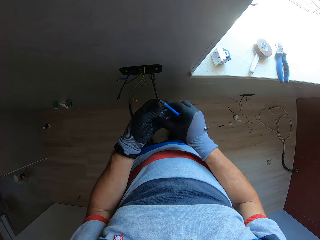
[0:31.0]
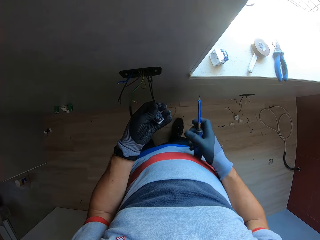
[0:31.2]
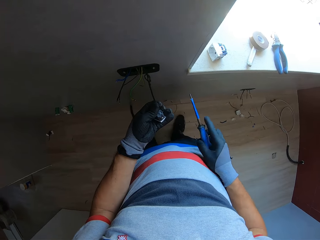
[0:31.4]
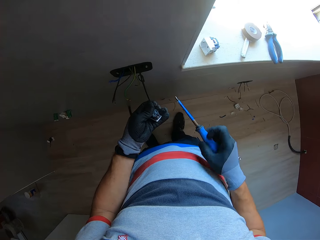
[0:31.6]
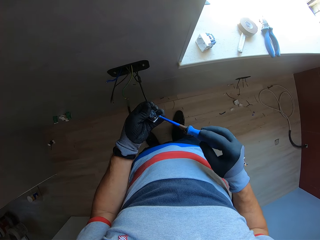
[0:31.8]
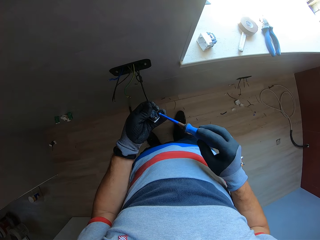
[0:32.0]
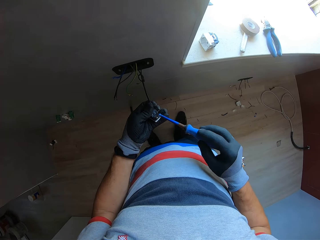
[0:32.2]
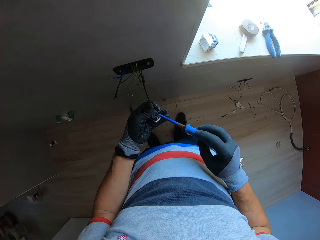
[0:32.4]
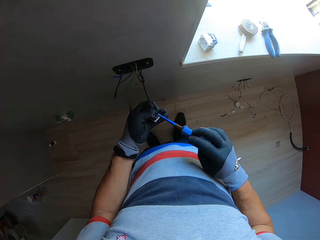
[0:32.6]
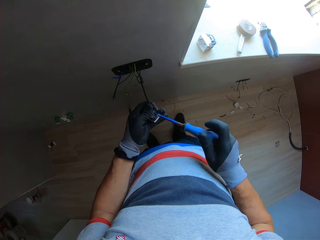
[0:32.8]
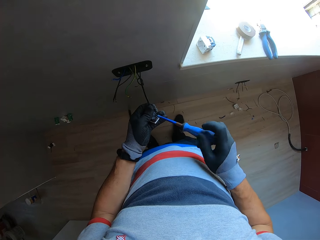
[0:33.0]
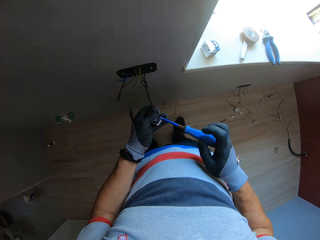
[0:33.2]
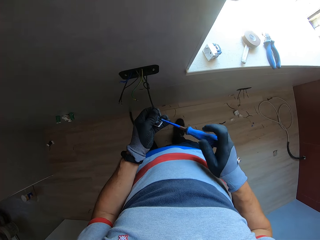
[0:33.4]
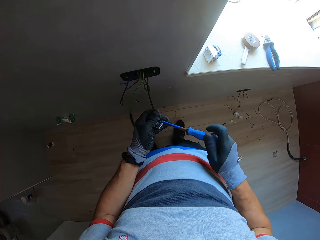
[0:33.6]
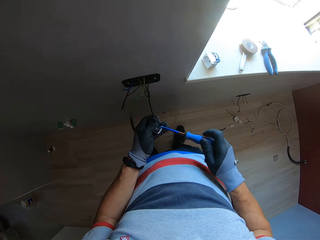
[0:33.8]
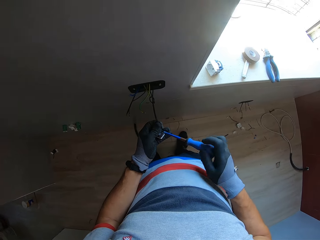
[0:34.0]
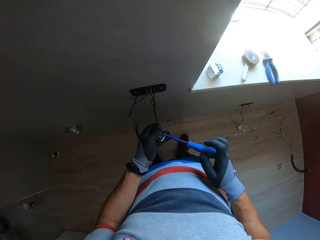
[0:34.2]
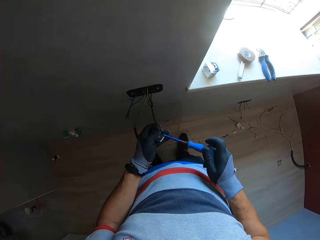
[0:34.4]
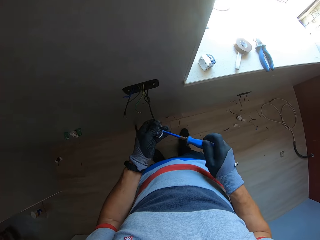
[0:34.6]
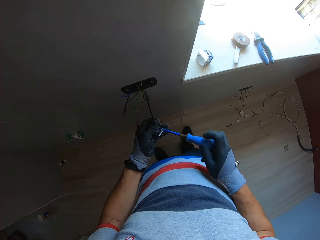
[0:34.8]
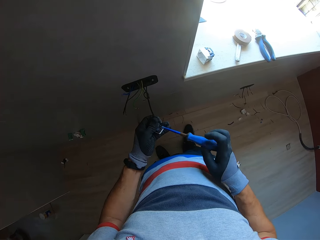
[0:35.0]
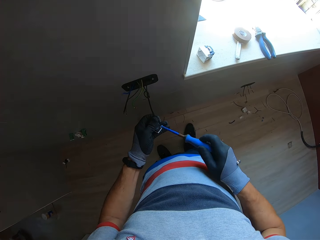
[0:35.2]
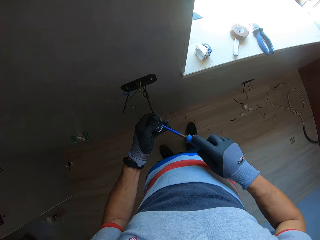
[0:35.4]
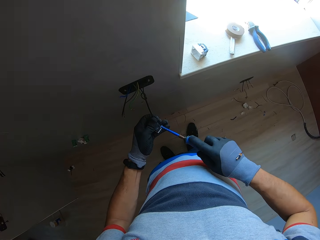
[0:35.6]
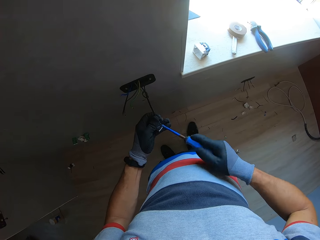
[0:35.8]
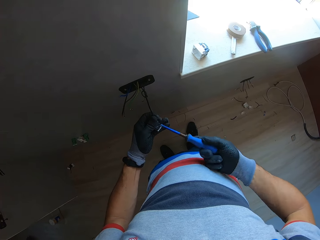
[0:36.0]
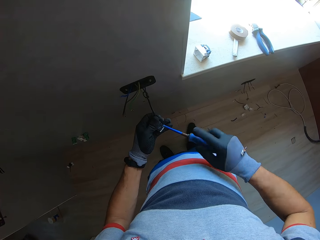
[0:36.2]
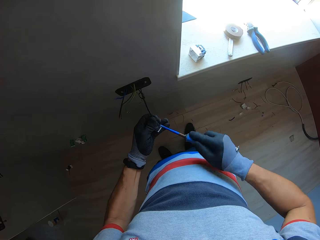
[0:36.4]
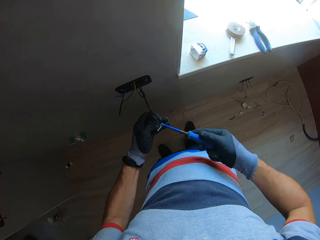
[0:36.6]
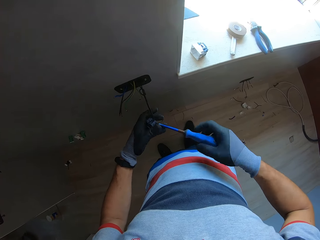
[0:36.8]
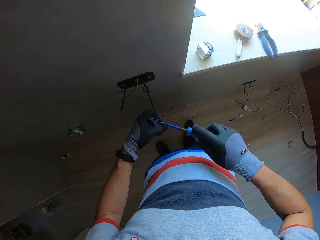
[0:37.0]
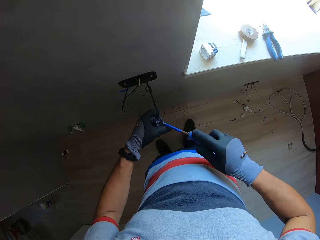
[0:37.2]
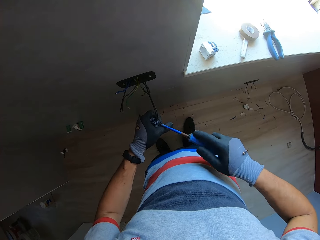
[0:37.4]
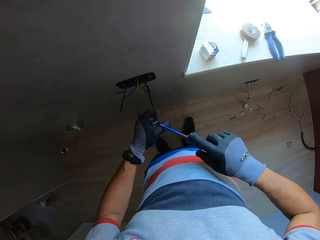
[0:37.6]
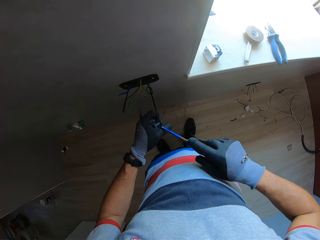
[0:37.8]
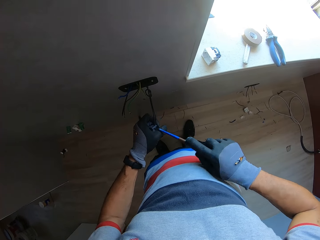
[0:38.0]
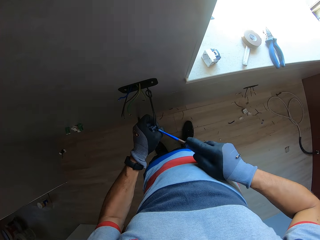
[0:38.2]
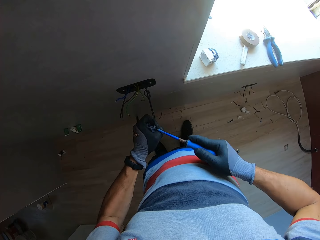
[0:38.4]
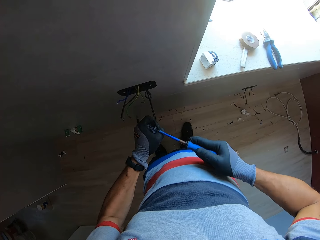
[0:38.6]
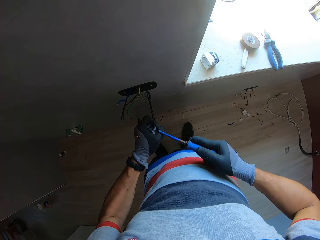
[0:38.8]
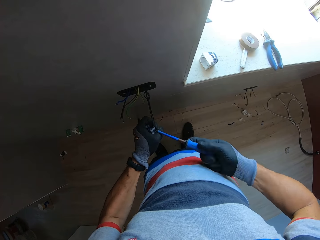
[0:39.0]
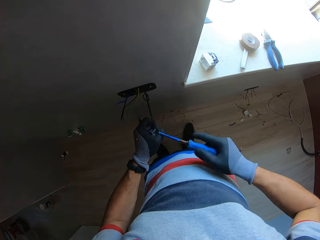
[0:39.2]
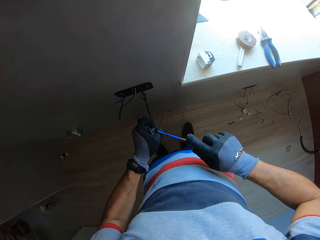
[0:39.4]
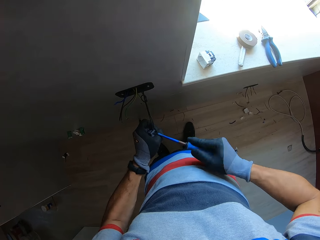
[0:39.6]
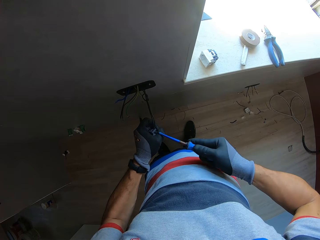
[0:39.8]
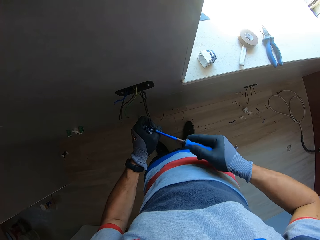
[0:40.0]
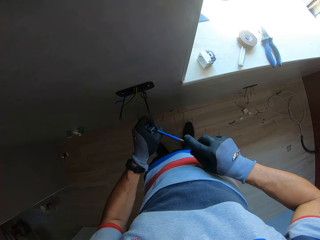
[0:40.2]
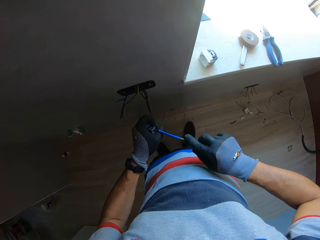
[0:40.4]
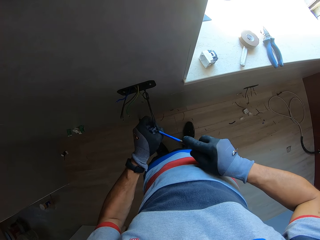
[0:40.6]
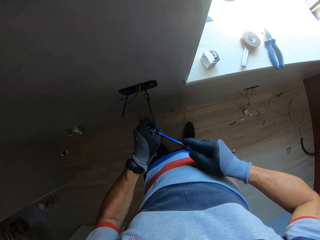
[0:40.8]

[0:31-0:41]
The camera wearer tightens screws with a screwdriver. They adjust the cables with the screwdriver.

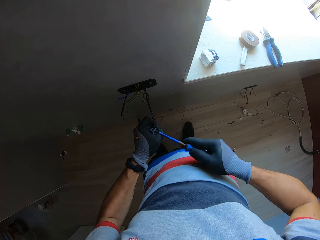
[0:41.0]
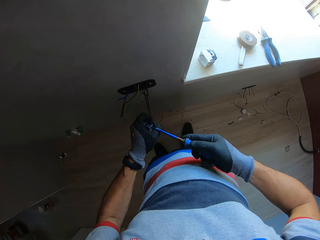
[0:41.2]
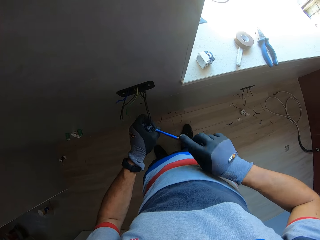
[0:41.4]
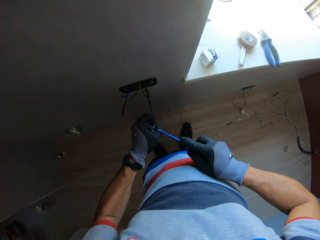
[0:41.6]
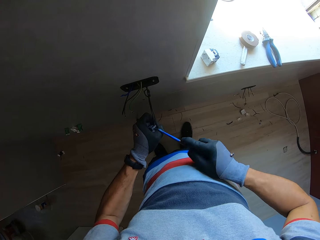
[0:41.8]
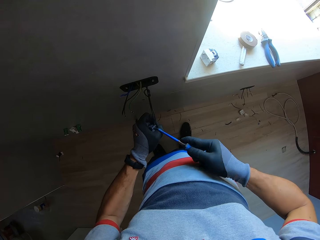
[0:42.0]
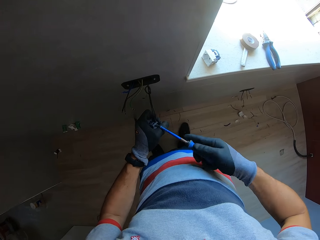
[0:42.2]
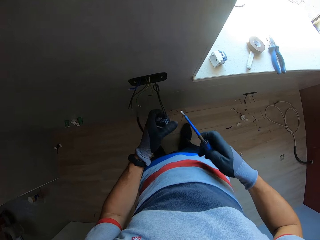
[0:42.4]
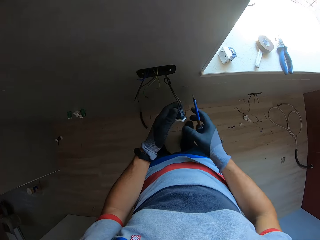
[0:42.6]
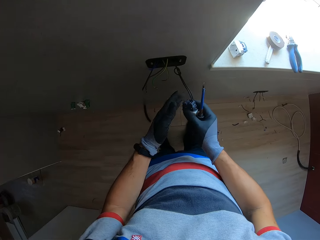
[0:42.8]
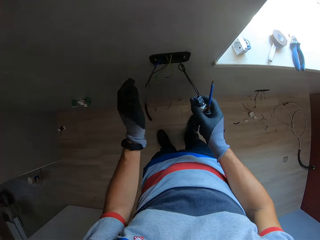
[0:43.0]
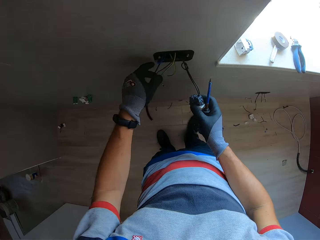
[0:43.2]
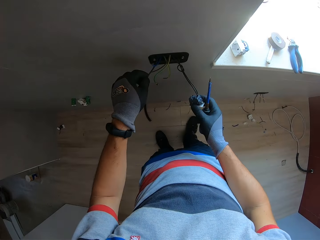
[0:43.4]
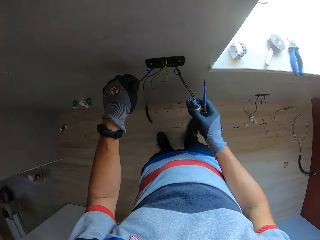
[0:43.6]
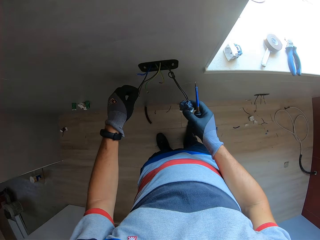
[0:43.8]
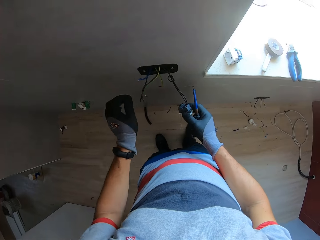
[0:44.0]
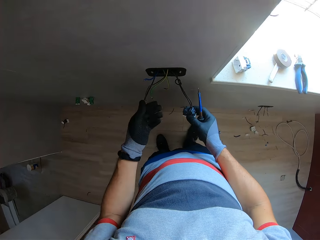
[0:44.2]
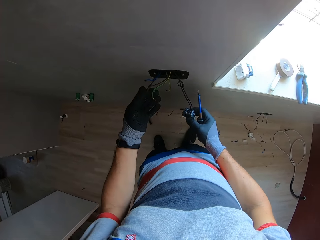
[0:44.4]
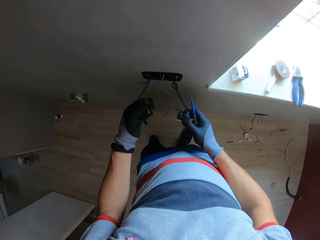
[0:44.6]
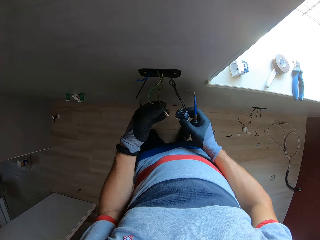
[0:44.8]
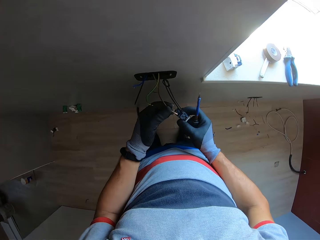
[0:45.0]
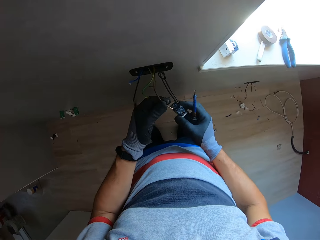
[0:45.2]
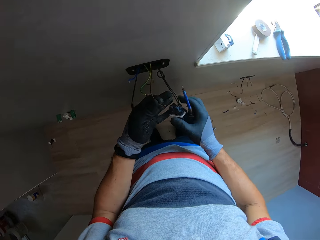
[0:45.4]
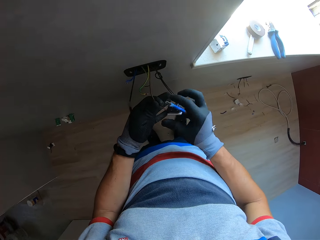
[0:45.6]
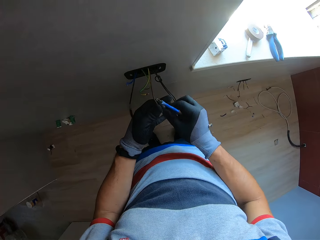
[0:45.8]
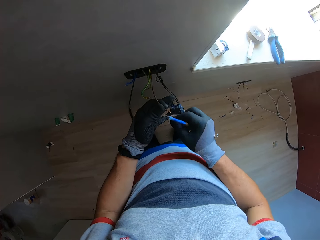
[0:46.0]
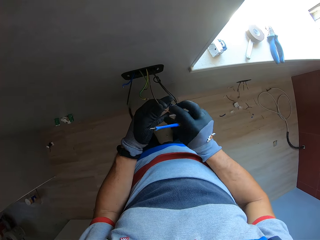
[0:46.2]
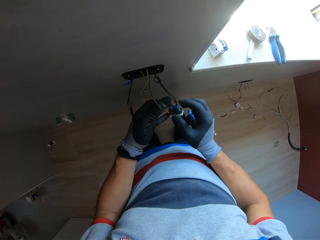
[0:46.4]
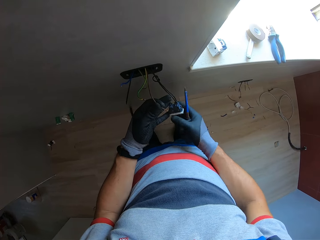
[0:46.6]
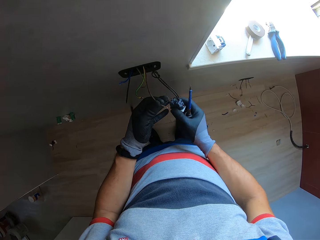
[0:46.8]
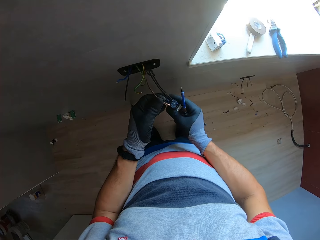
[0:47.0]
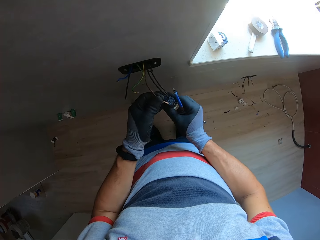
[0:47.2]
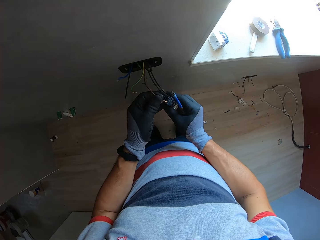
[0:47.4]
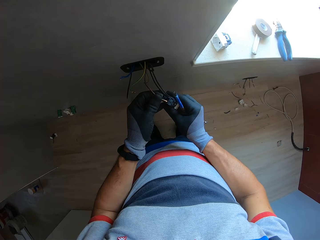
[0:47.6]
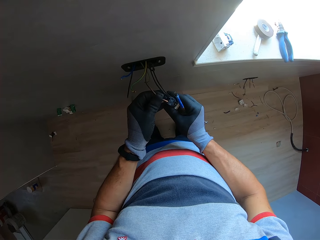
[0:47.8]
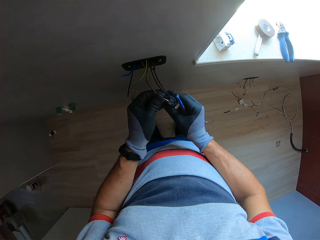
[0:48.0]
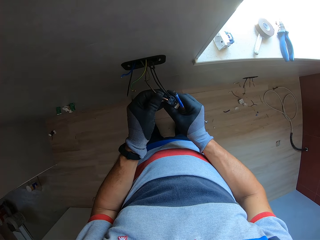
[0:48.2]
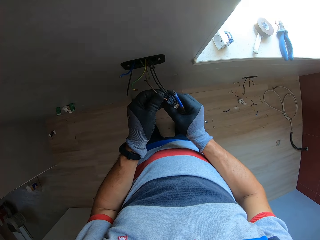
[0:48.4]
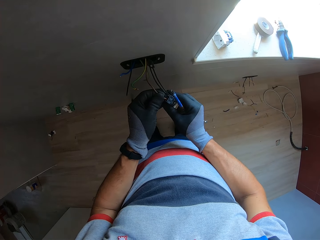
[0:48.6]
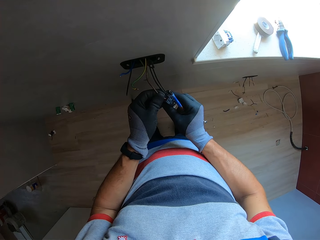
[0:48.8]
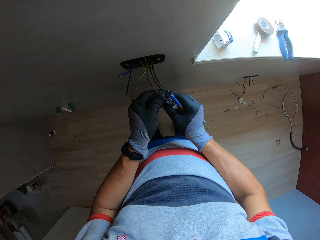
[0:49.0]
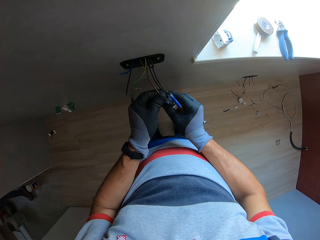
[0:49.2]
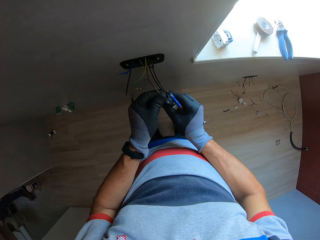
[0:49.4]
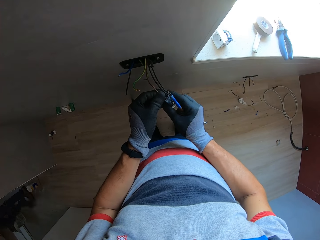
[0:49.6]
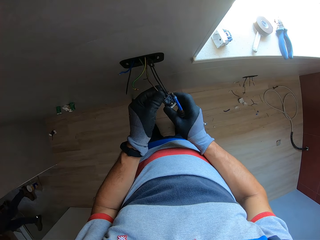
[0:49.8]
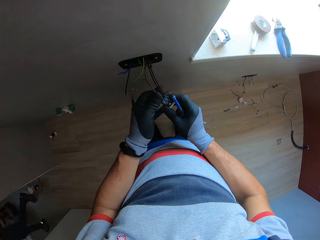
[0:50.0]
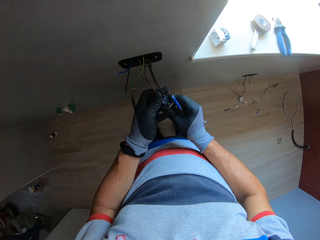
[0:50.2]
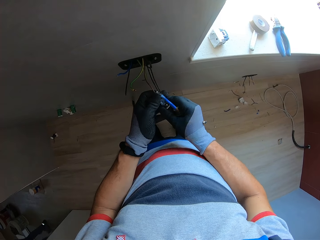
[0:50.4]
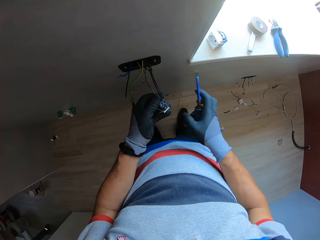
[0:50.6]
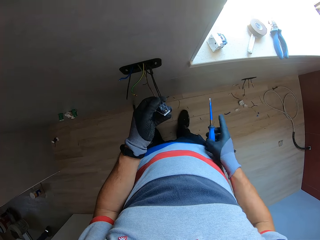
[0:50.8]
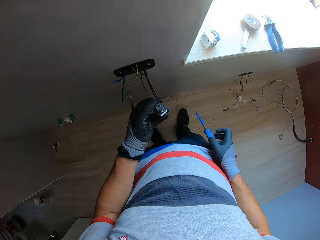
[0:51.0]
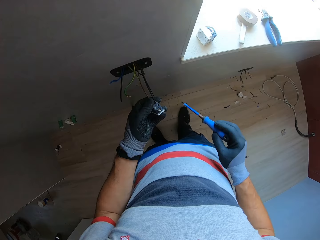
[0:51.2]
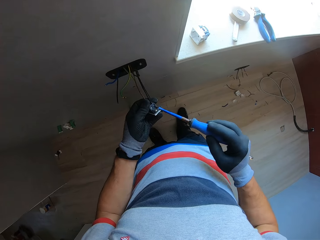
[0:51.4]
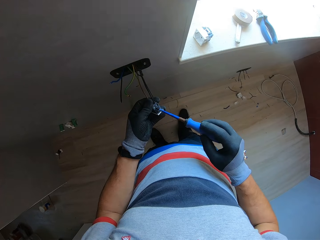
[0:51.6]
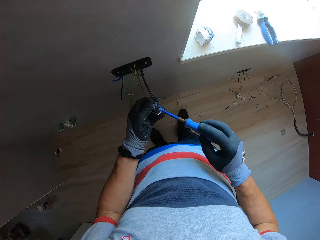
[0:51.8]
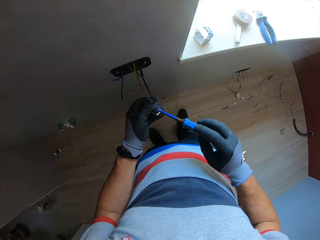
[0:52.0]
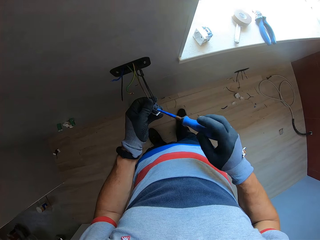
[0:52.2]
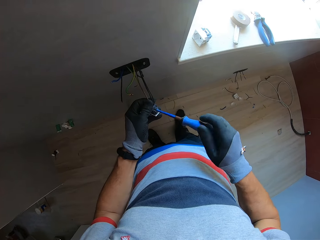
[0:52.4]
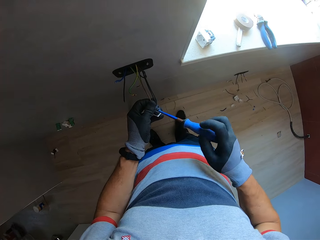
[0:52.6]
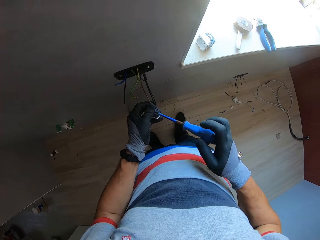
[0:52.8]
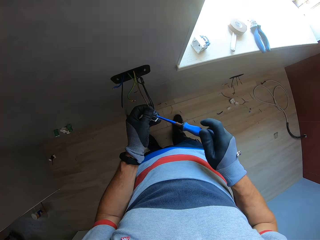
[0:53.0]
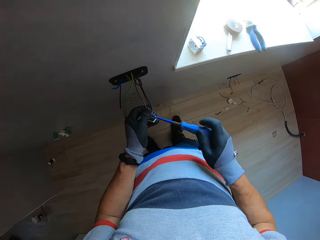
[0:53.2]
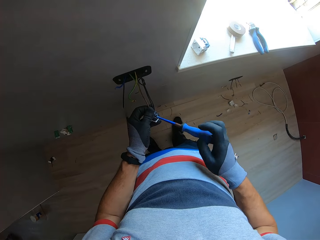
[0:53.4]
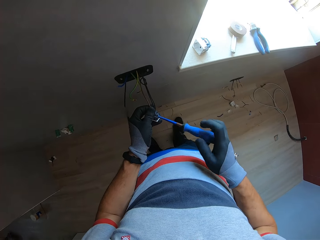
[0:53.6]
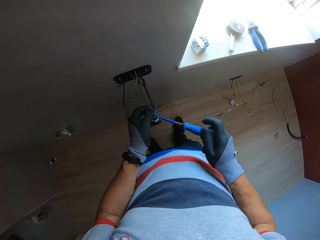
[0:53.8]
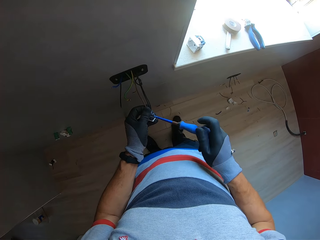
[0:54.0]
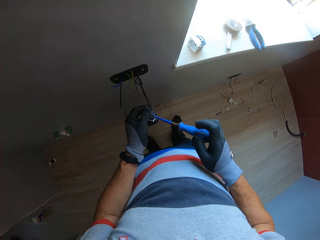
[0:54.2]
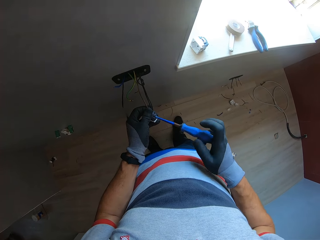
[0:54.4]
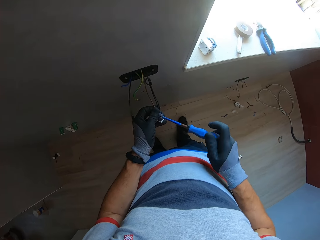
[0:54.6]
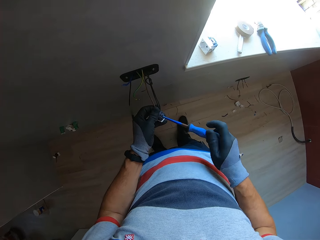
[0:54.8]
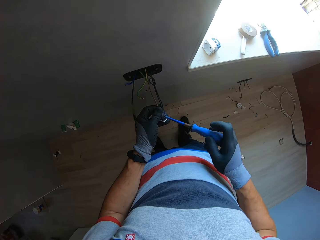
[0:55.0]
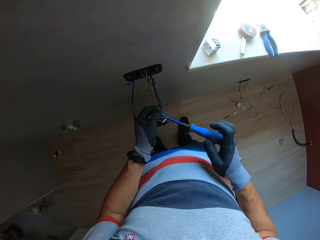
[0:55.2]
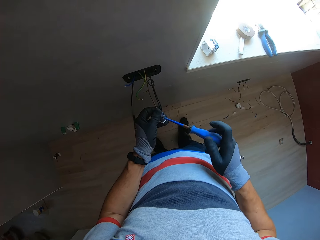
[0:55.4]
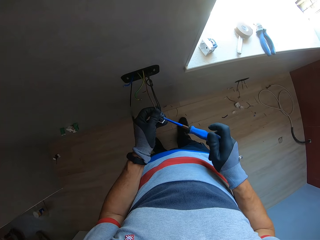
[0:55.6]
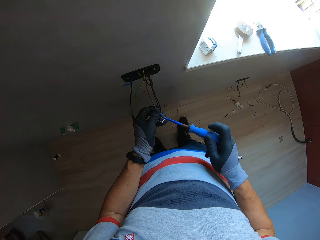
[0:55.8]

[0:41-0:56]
The camera wearer holds the wire. They plug the wire into the socket. They tighten screws with a screwdriver. They adjust the cables with the screwdriver.
